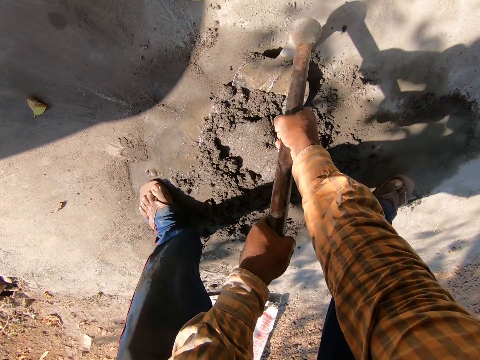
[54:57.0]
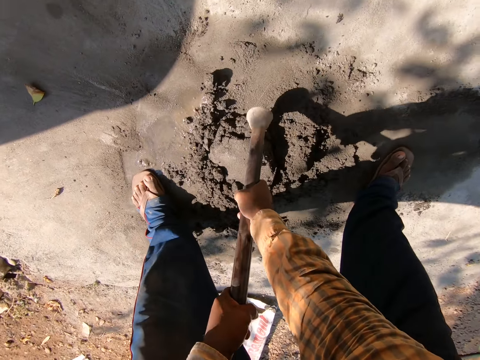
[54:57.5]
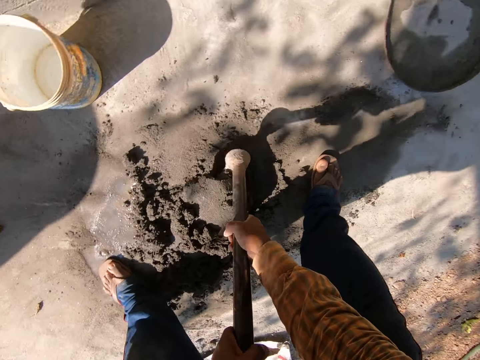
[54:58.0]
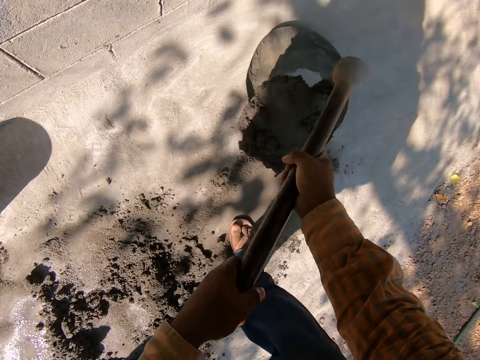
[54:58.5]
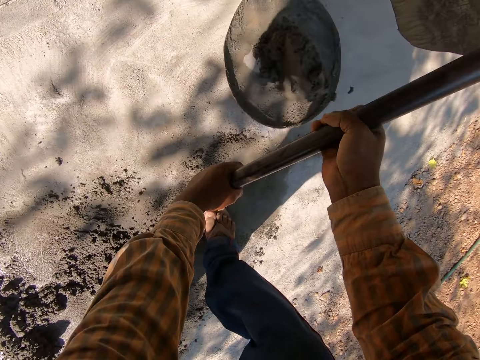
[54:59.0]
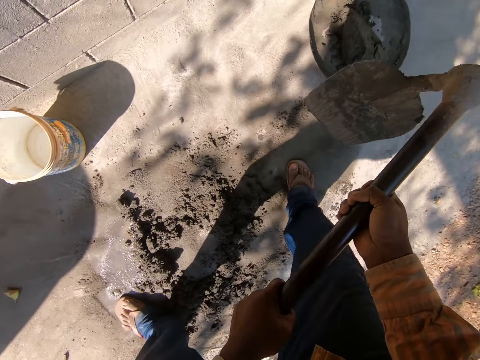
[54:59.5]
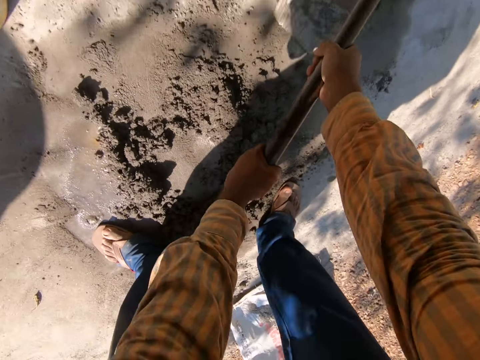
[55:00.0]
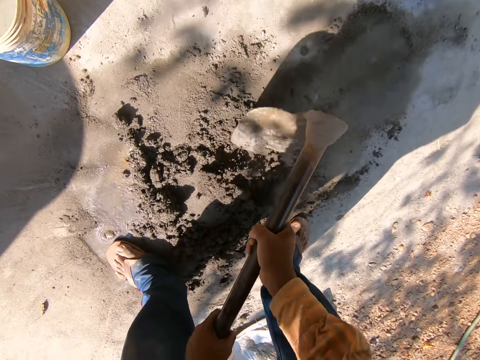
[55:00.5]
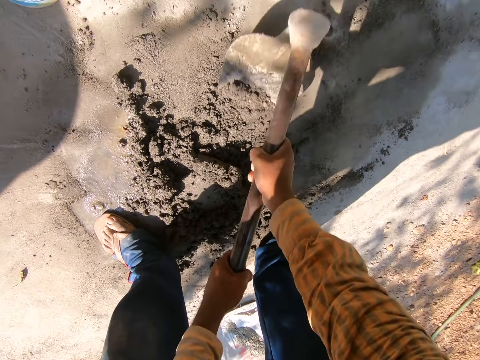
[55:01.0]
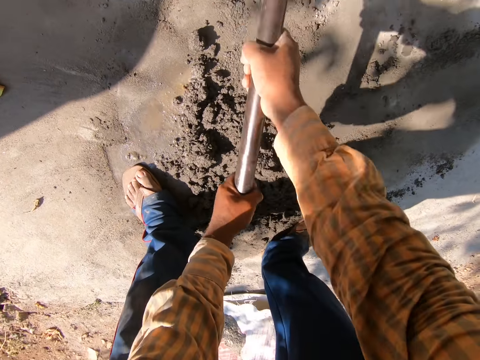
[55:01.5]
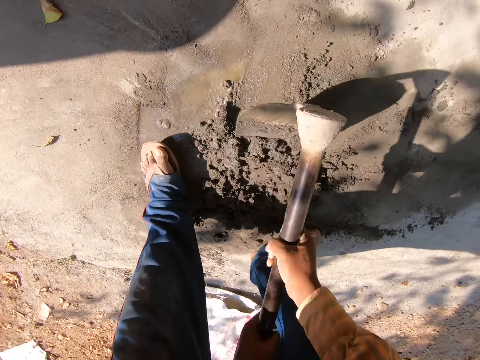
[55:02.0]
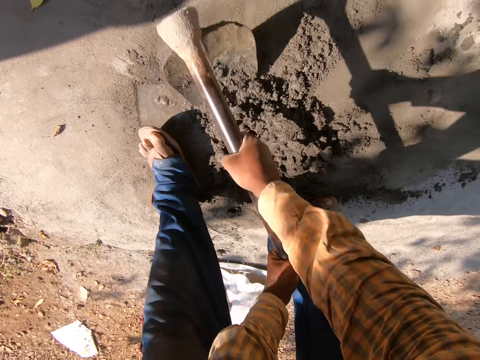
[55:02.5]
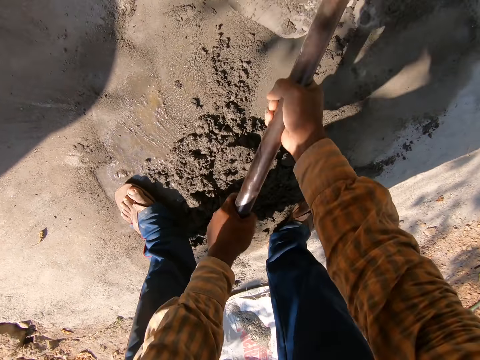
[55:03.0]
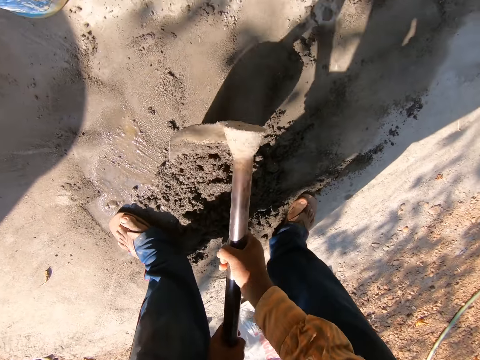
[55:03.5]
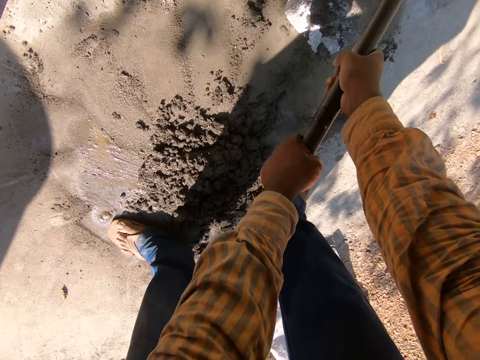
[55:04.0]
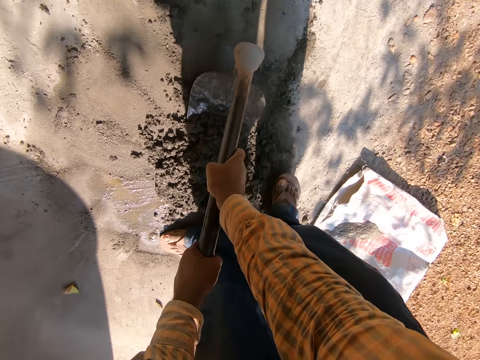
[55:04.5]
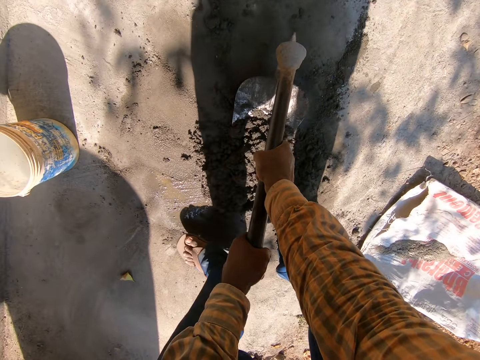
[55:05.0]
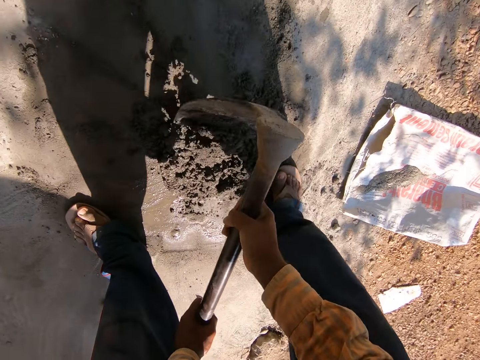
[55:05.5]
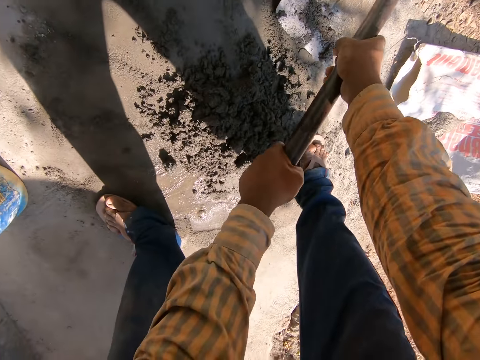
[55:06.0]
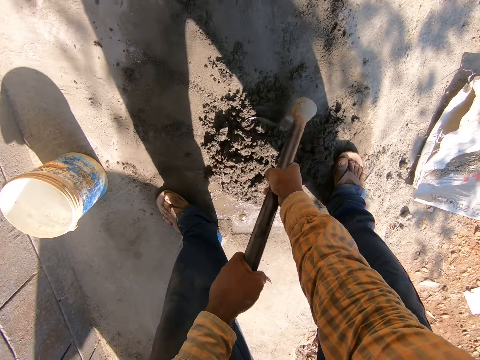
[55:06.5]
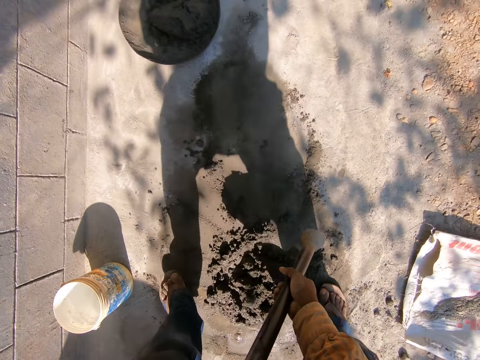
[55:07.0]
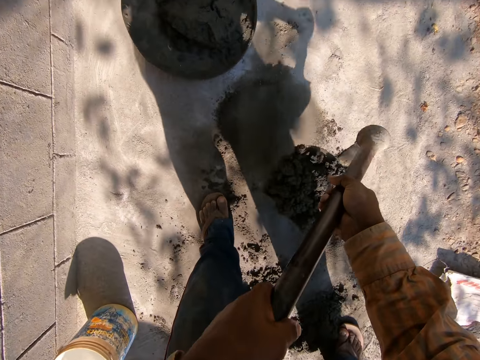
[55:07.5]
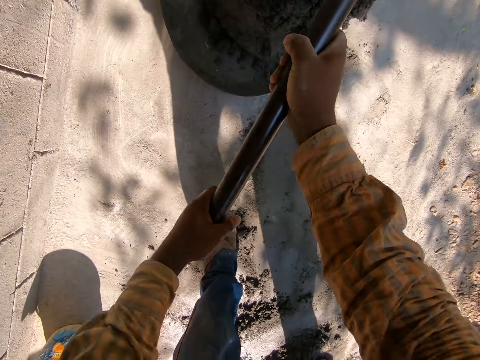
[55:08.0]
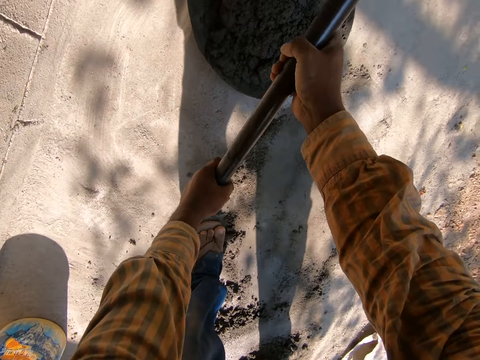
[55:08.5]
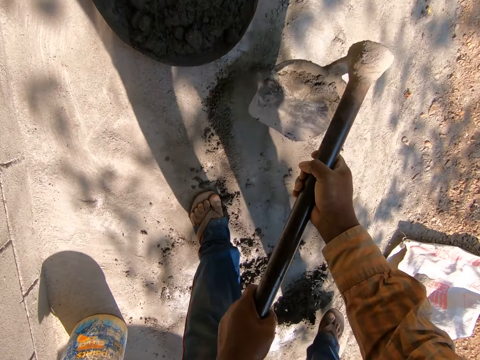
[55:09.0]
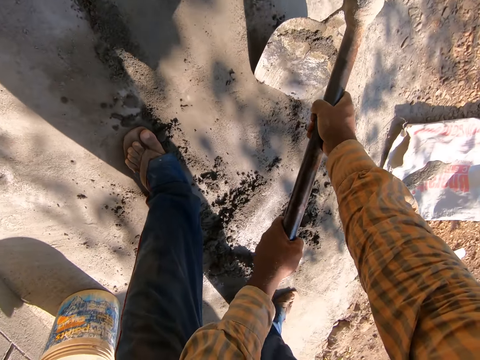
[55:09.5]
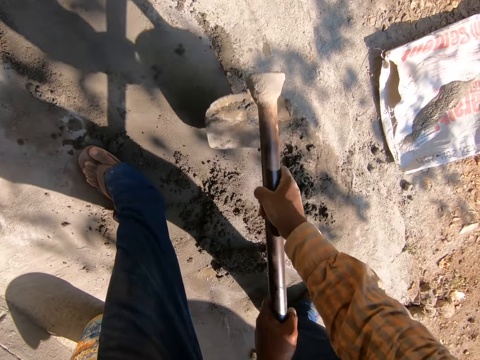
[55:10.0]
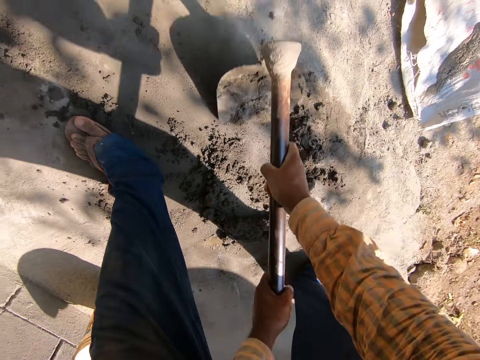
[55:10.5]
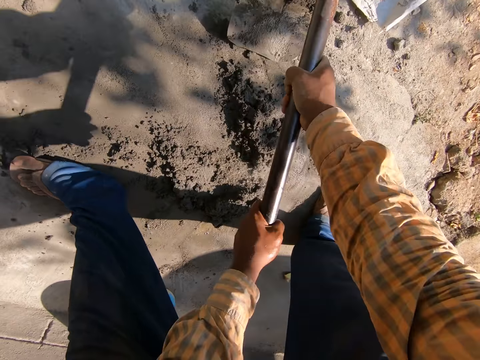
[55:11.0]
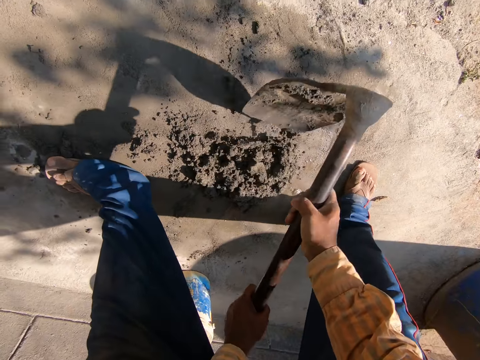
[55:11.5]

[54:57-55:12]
The camera wearer scoops mortar or soil on the floor with the hoe in both hands. They pour the mortar in a pan on the floor with both hands. They scrape the mortar on the floor with the hoe in both hands. They pick the soil with the hoe. They put the soil together with the hoe. They scoop the mortar on the floor with the hoe in both hands. They pour the mortar in the pan on the floor with both hands. They scrape the mortar on the floor with the hoe in both hands. They put the soil together with the hoe.

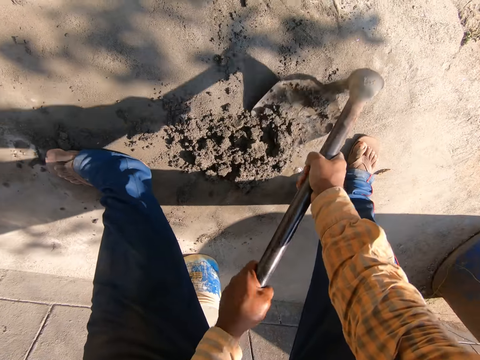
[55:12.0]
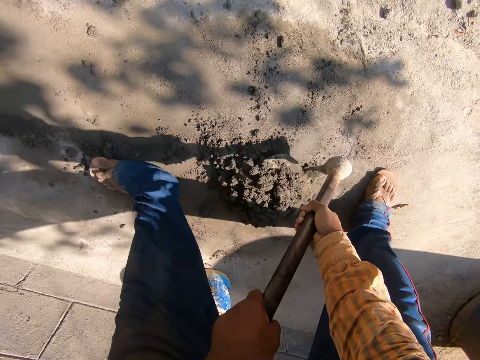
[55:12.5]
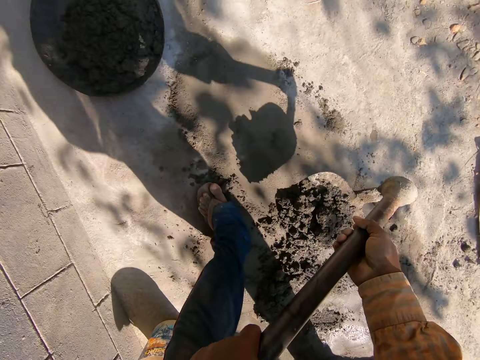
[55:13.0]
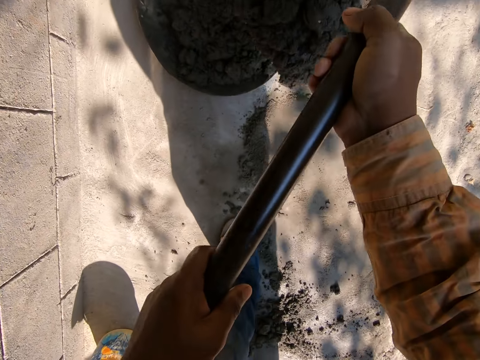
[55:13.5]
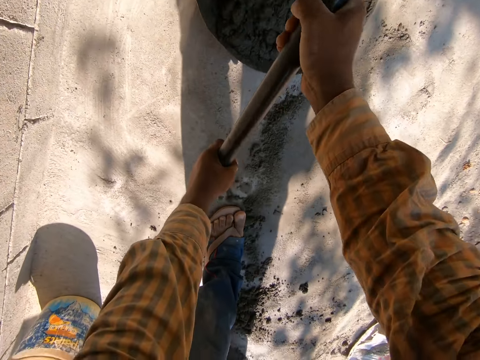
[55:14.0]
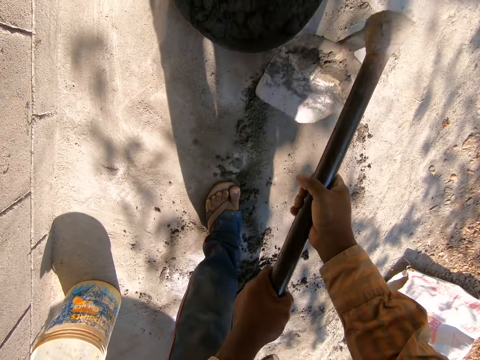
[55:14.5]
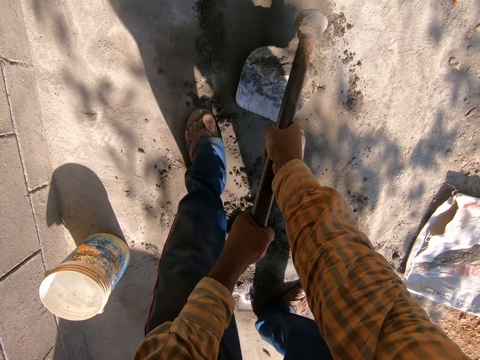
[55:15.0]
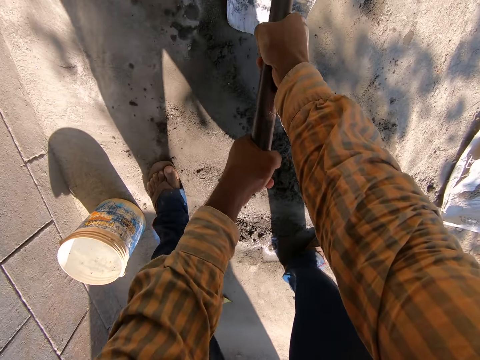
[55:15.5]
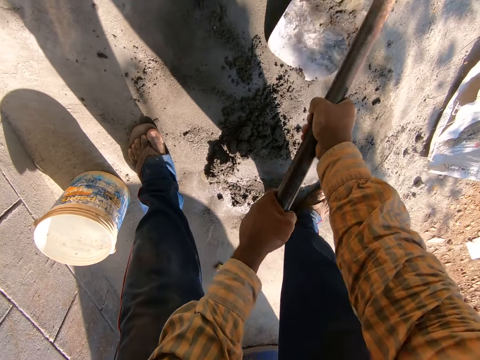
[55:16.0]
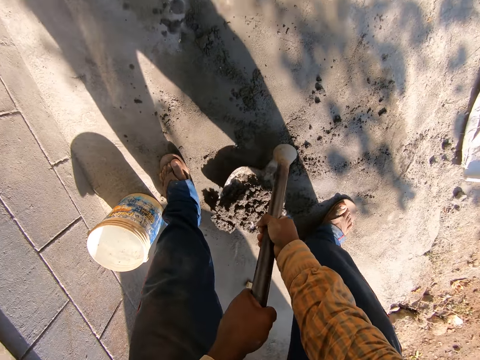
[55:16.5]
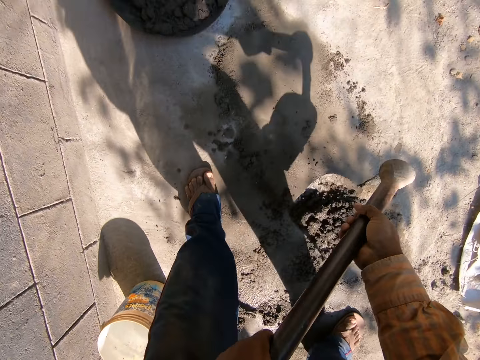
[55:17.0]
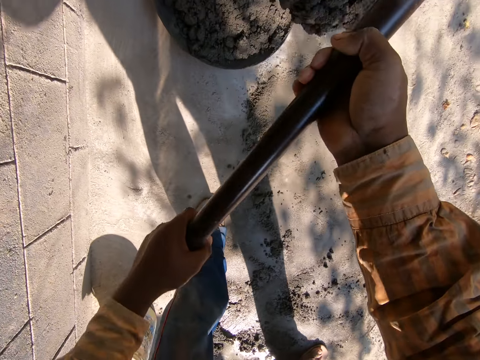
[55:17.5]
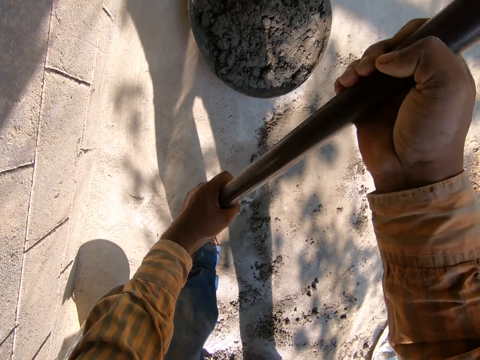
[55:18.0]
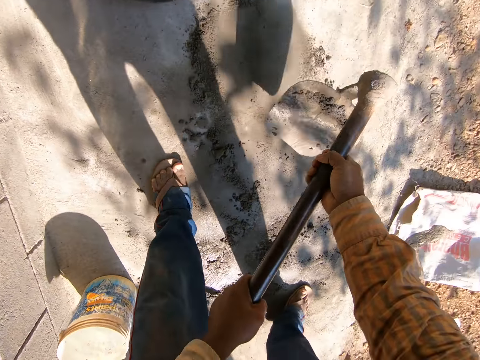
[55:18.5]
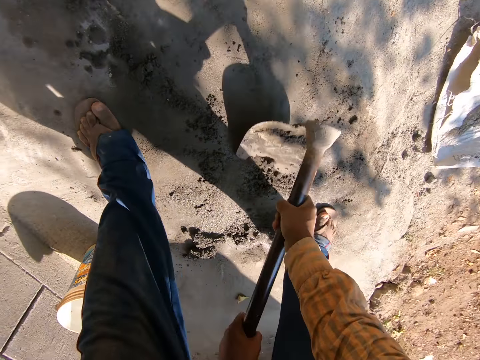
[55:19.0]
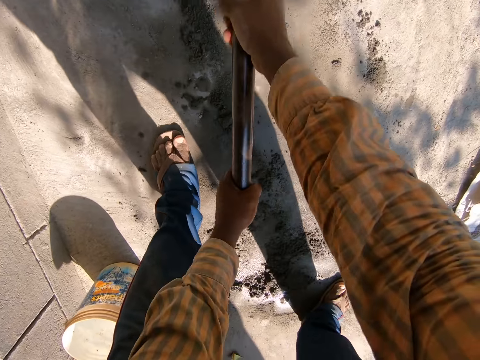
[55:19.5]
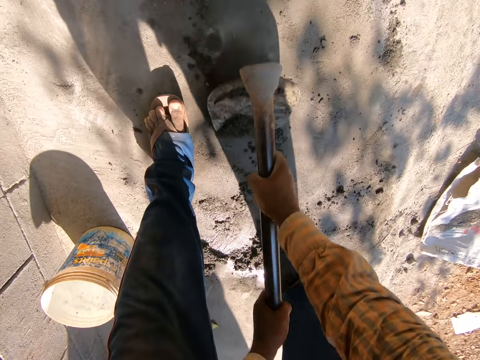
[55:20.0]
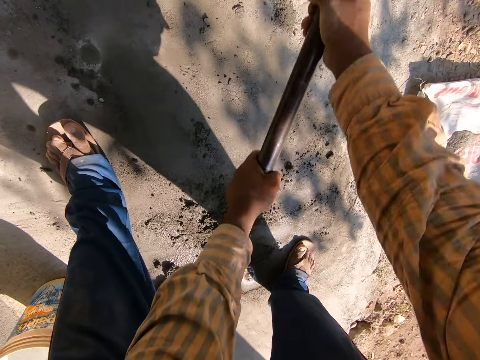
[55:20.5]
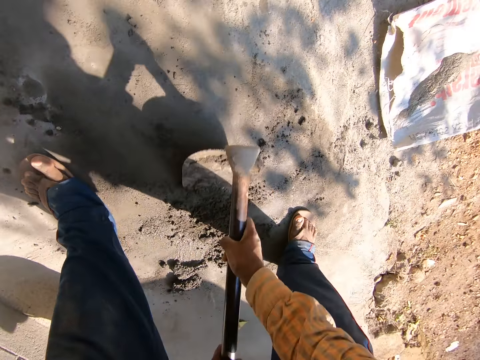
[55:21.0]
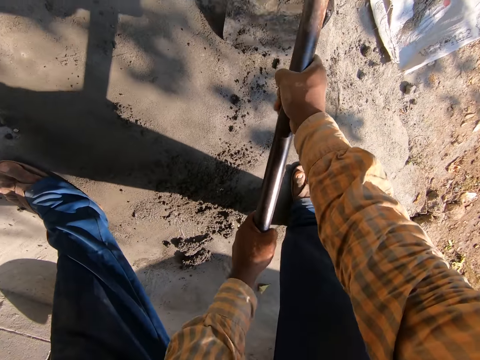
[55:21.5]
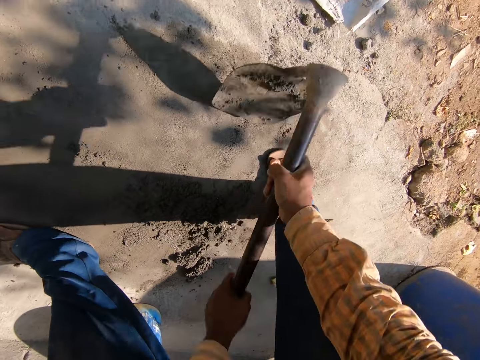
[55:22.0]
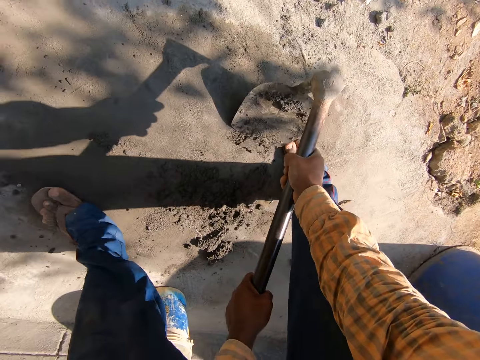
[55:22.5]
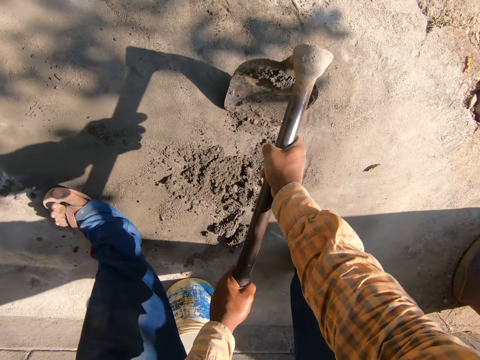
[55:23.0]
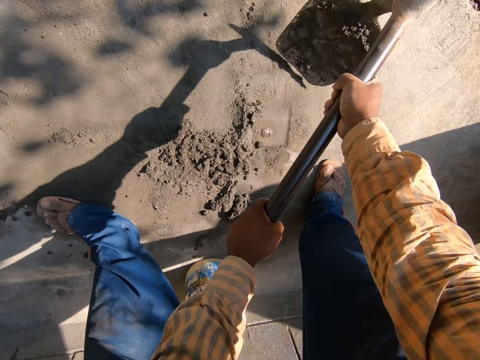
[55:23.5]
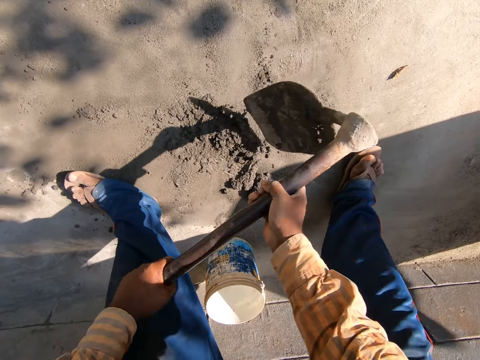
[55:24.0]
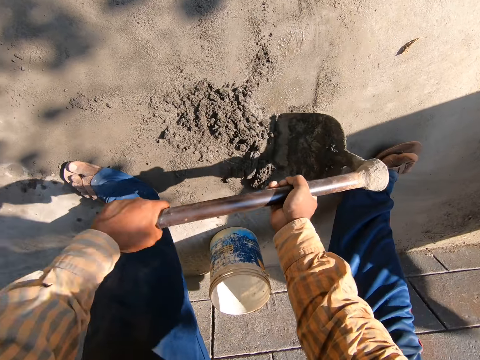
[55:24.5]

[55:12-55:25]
The camera wearer scoops mortar or soil on the floor with the hoe in both hands. They pour the mortar in the pan on the floor with both hands. They put the soil together with the hoe. They scoop the mortar on the floor with the hoe in both hands. They pour the mortar in the pan on the floor with both hands. They scrape the mortar on the floor with the hoe in both hands. They put the soil together with the hoe.
